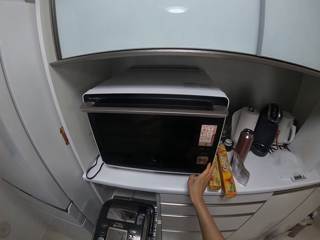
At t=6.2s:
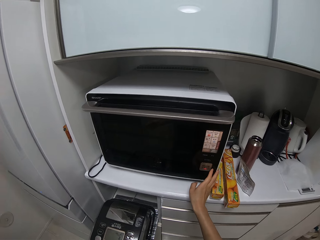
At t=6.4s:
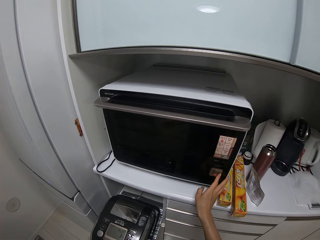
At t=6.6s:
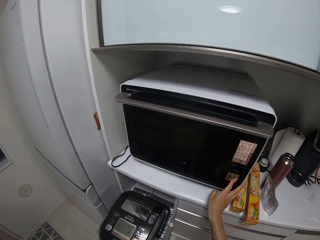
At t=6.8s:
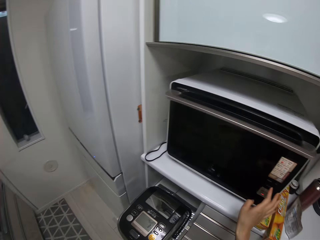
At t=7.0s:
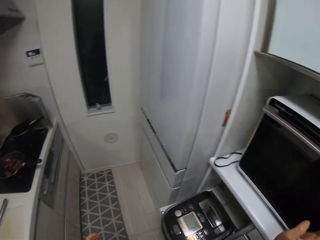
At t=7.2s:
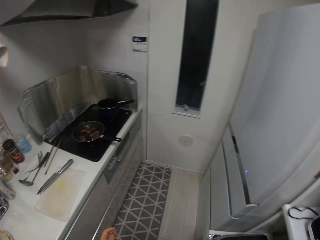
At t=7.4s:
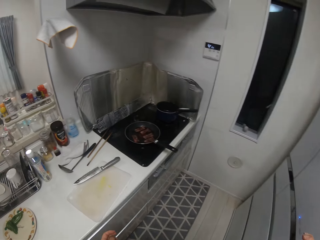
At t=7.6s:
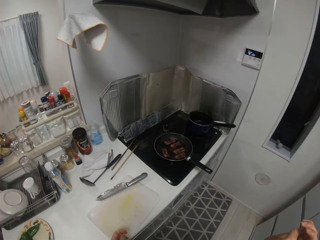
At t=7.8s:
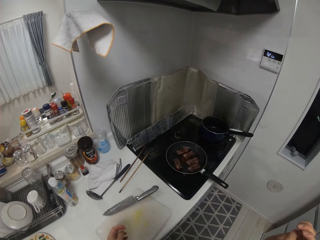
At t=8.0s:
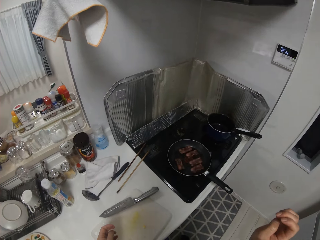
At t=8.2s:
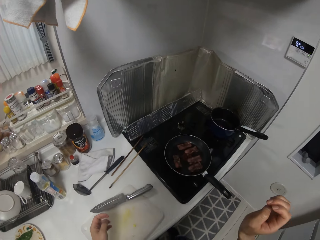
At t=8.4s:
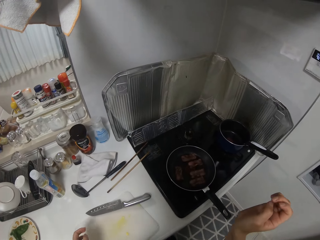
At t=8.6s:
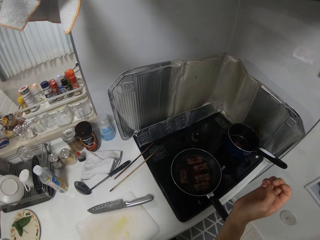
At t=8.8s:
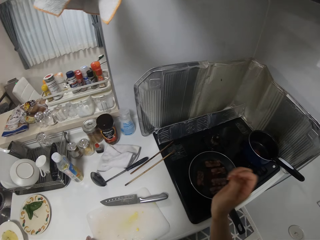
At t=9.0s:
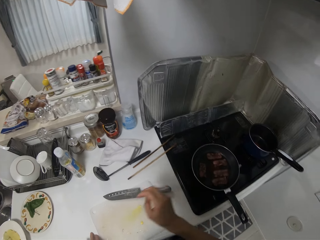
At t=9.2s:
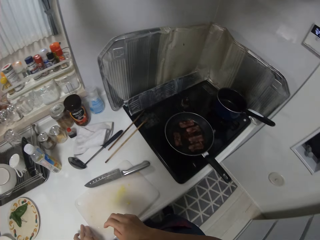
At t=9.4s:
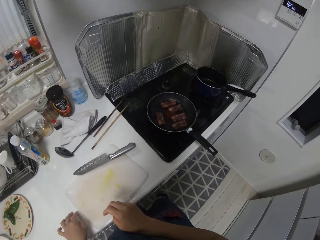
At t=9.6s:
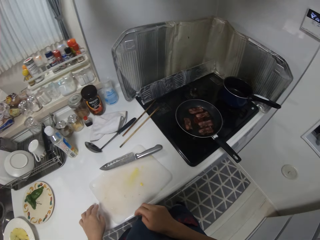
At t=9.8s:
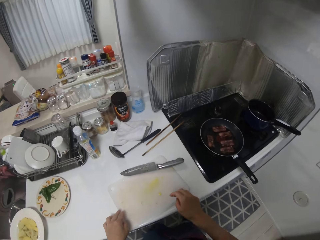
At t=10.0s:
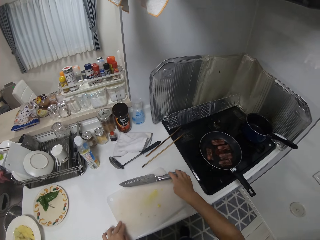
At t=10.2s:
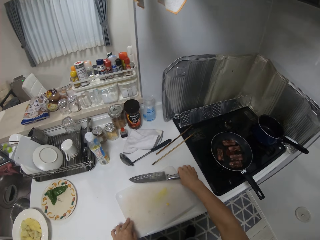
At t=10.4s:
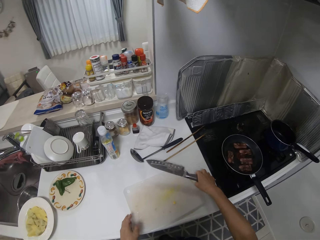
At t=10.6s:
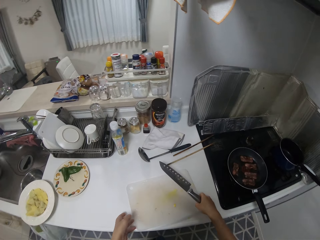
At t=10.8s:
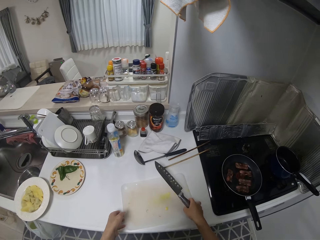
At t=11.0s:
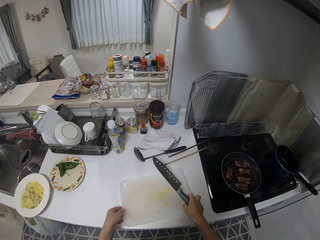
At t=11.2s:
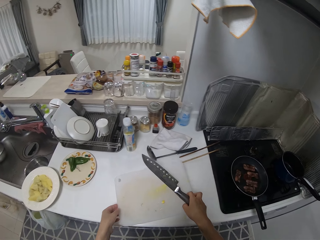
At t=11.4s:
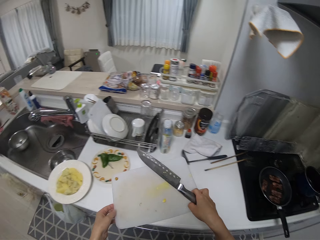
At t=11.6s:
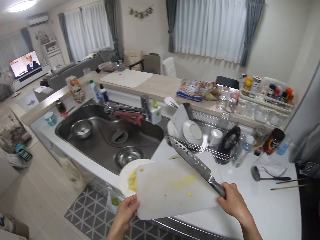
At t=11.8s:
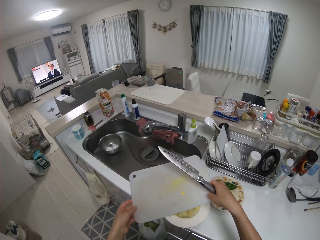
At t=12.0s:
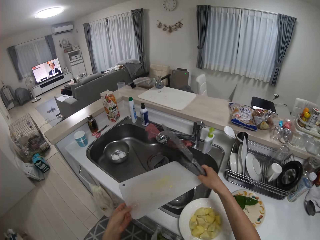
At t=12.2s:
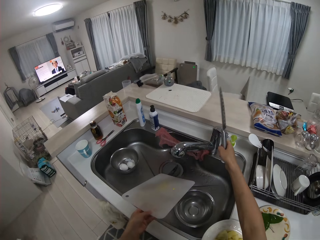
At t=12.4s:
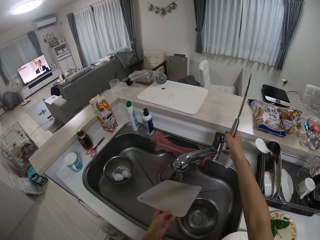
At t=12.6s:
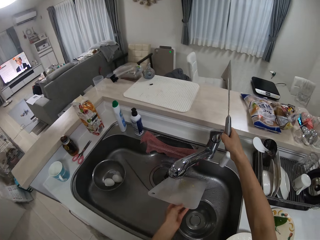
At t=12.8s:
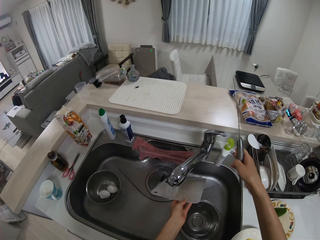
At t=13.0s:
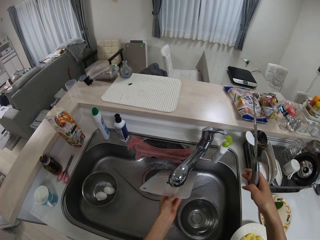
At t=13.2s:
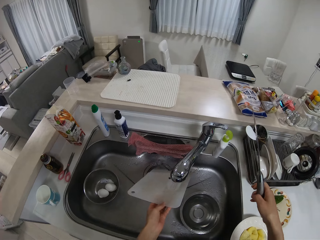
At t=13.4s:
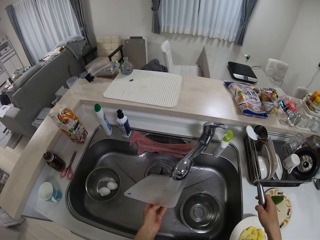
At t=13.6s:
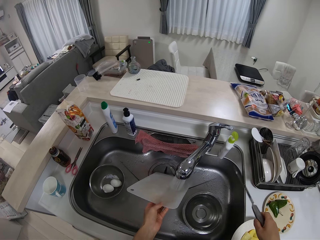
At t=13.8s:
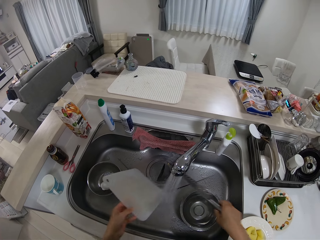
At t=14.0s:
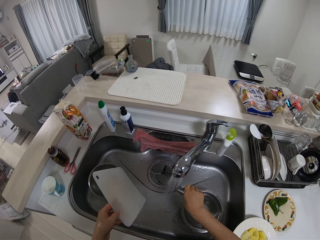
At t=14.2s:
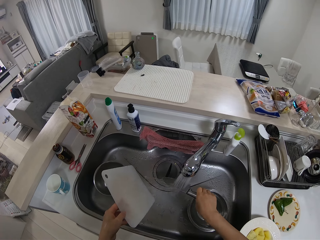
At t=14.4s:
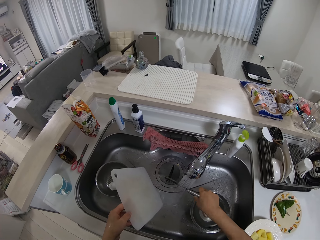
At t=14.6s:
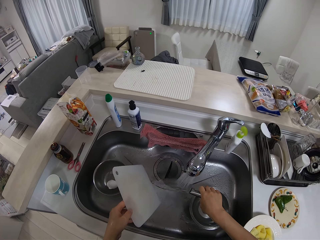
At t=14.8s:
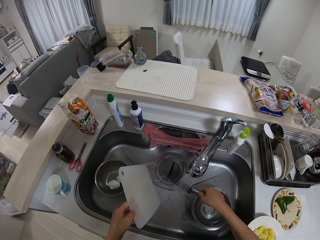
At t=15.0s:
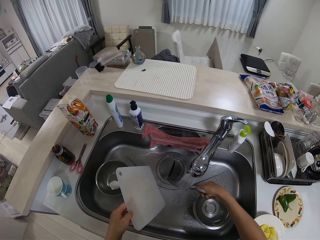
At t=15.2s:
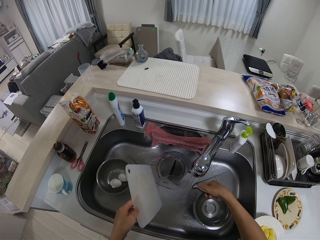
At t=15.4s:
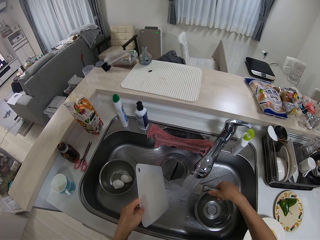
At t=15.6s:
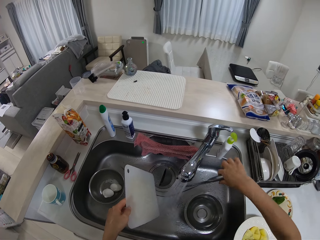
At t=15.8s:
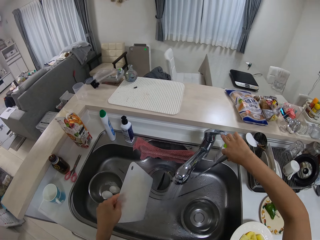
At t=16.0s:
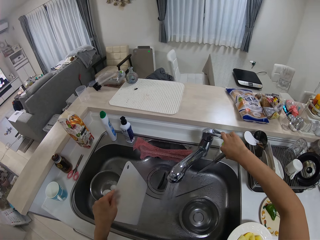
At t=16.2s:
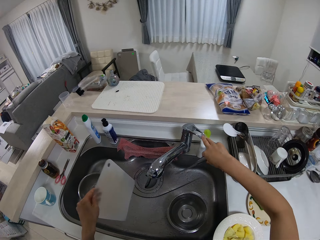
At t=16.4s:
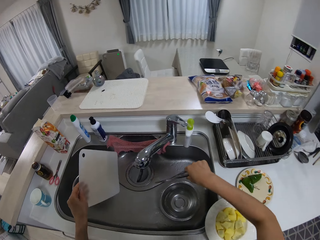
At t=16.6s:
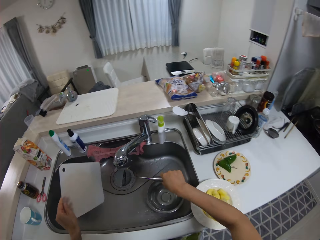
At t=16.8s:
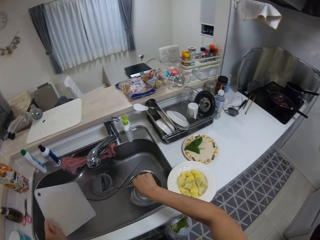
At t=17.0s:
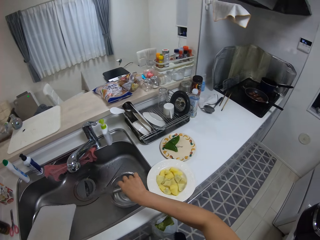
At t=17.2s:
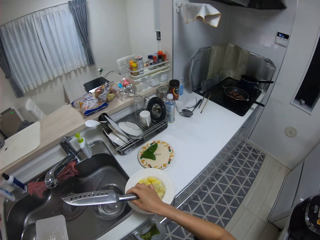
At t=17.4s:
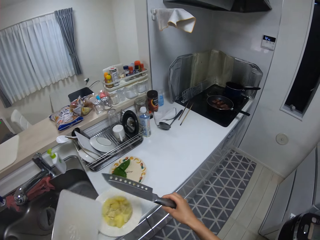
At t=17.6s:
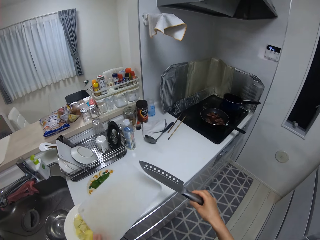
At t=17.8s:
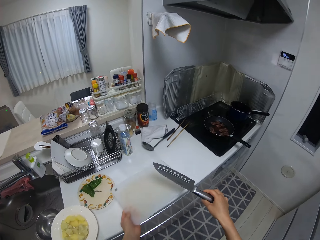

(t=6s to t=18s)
The camera wearer turns on the microwave with her right hand. She moves toward the counter top. She picks up a knife from a chopping board on a kitchen sink with her right hand. She holds the knife. She picks up the chopping board from the table with her two hands. She turns on the tap with her right hand. She washes the chopping board under the tap with her left hand. She washes the knife under the tap with her right hand. She turns off the tap with her right hand.

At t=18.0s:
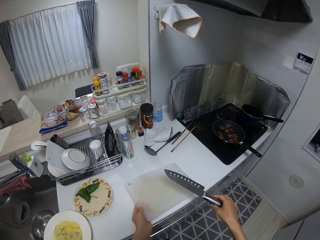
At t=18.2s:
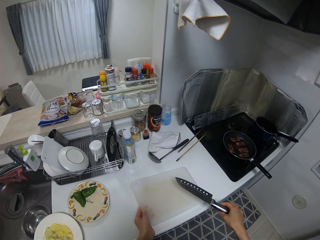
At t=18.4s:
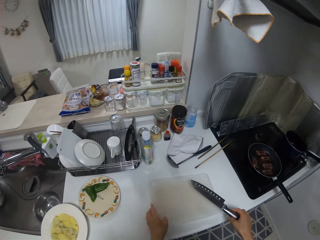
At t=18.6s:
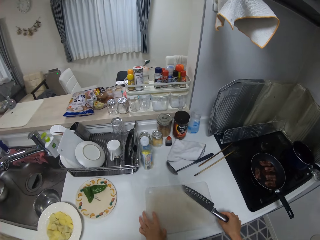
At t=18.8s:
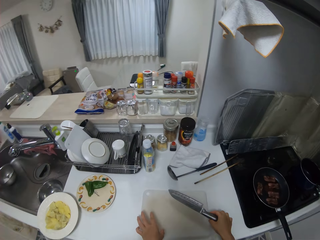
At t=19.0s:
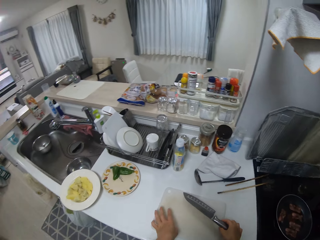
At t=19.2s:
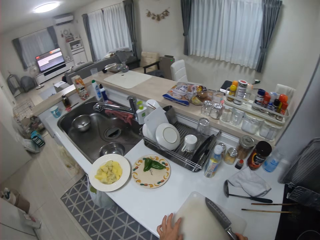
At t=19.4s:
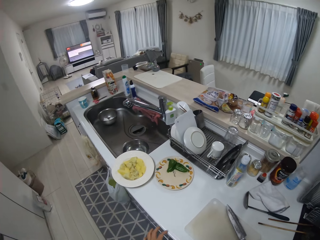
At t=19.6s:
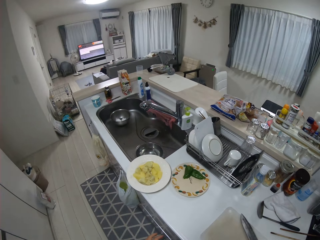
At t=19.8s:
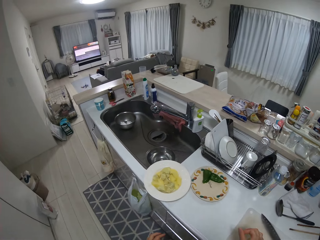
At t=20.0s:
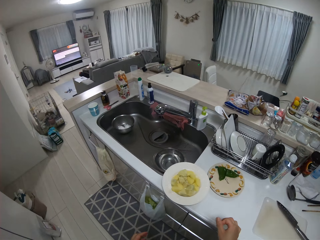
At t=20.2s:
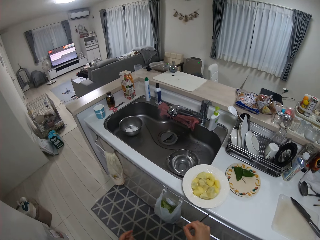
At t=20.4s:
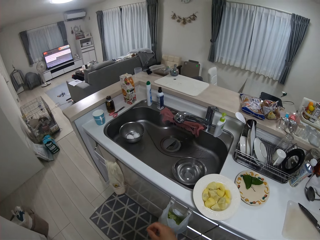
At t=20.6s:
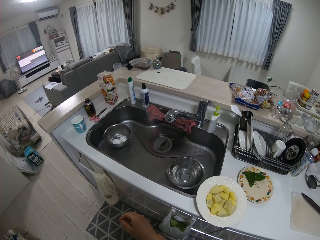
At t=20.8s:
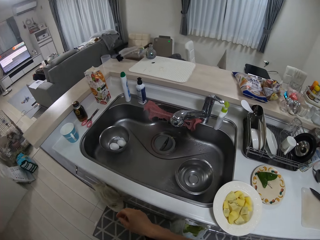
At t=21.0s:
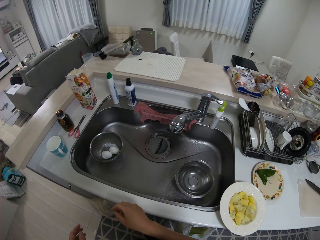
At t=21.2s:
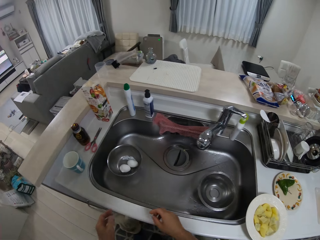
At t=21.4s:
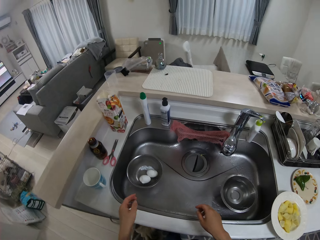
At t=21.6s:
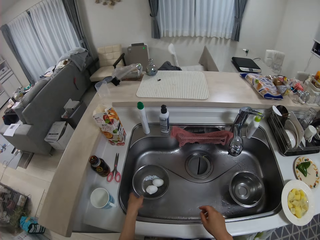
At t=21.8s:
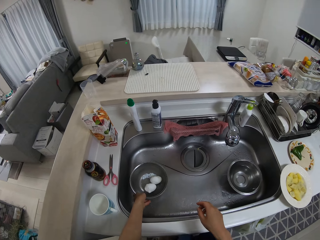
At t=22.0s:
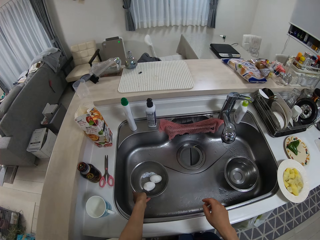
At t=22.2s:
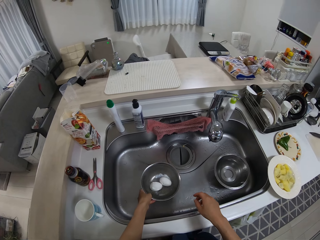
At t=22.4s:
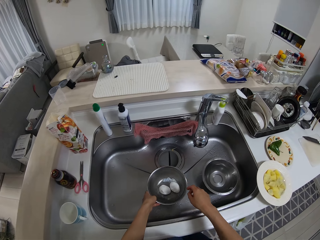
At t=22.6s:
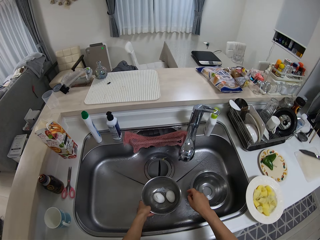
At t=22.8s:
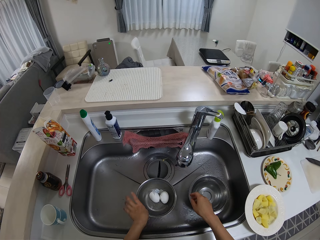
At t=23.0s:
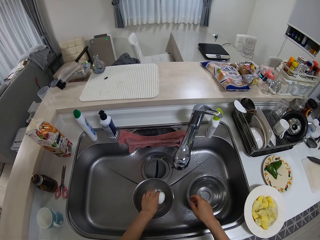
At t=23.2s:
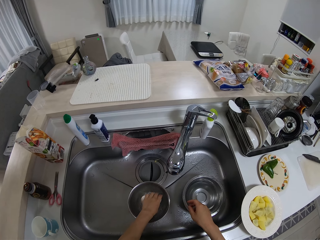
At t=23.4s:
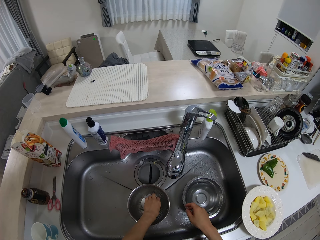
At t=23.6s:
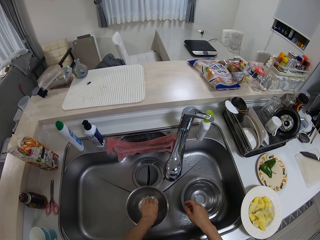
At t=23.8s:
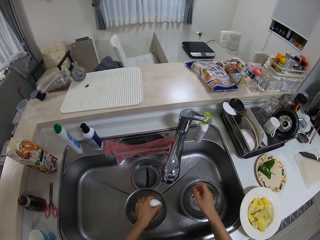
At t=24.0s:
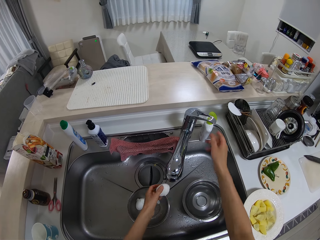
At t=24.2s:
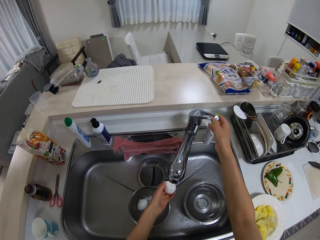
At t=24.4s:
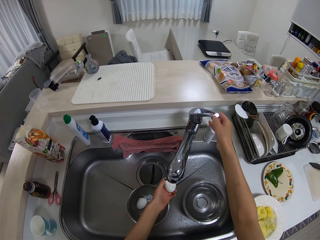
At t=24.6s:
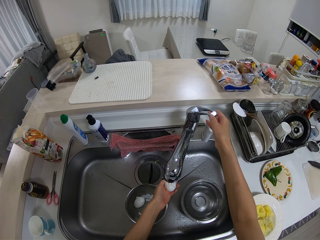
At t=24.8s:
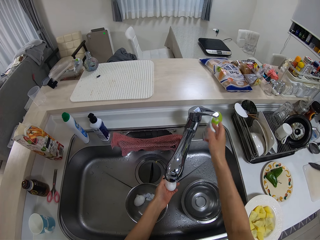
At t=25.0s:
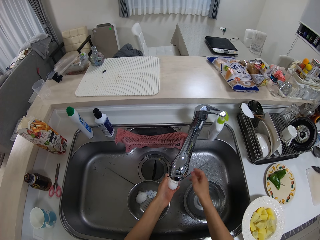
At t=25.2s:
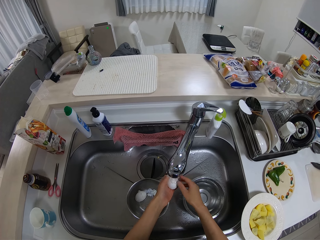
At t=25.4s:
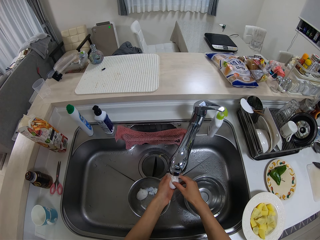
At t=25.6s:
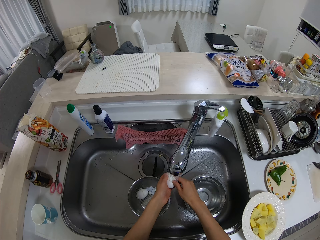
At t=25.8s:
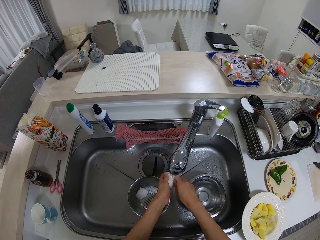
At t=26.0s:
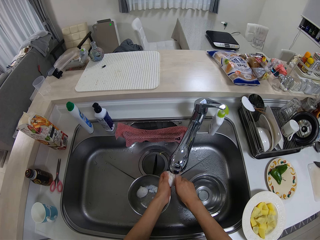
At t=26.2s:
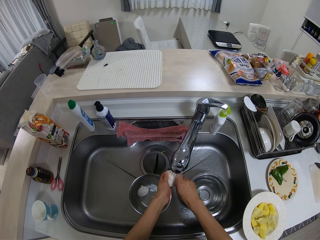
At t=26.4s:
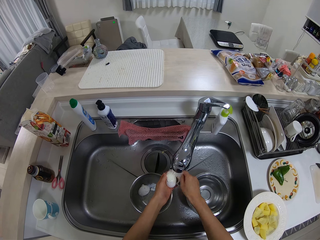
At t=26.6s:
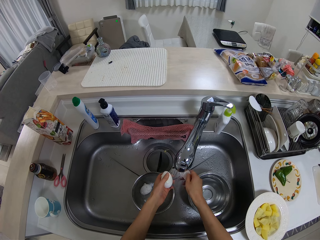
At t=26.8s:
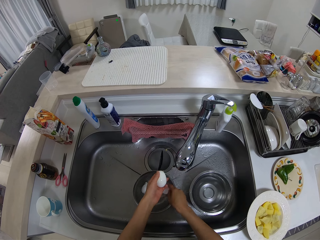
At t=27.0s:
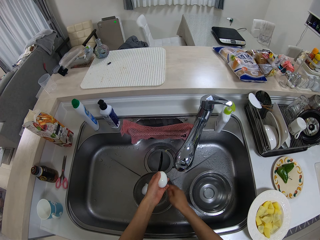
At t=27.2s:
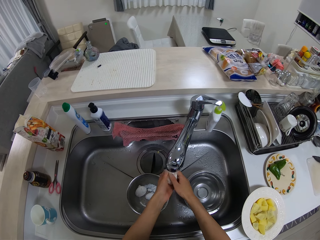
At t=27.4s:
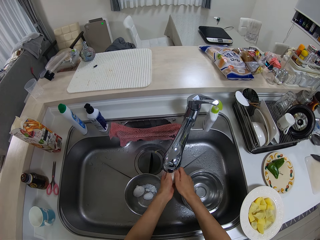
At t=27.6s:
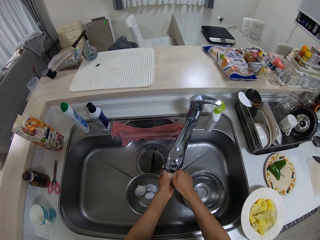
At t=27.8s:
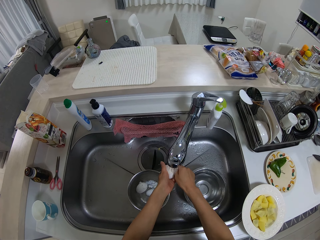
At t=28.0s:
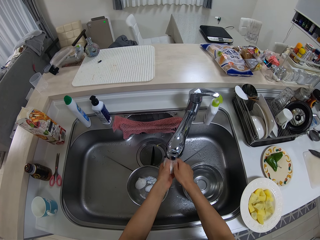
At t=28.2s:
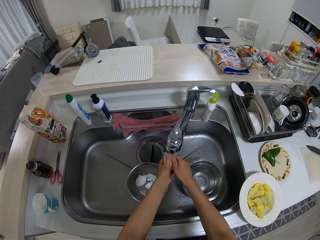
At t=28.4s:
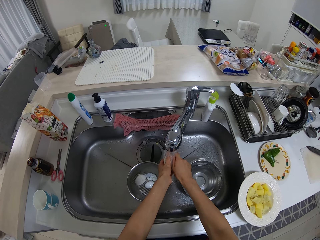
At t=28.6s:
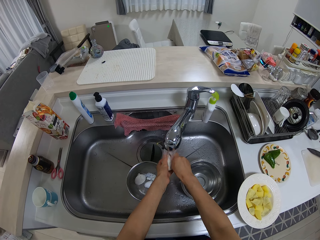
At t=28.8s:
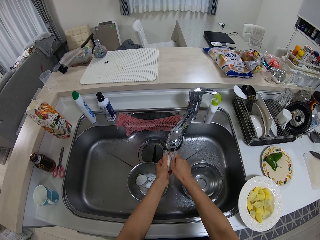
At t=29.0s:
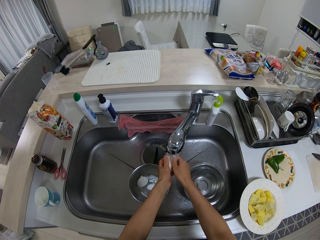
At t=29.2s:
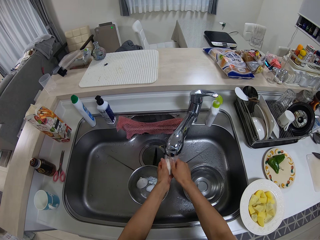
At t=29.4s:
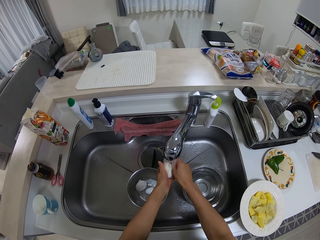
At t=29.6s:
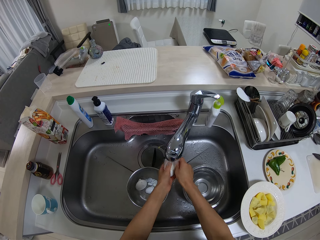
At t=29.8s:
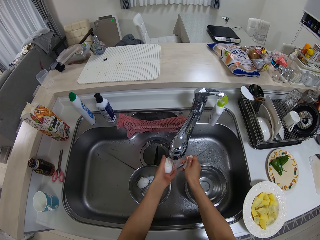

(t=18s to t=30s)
The camera wearer drops the chopping board on the table with her left hand. She drops the knife on the chopping board with her right hand. She moves toward the sink. She holds the colander. She picks up a plate from the sink with her left hand. She moves the colander. She drops the plate in the sink with her left hand. She takes out a piece of egg from the plate with her left hand. She holds the egg. She turns on the tap on the sink with her right hand. She washes the egg. She removes the shell from the egg with her right hand. She drops the shell into the plate in the sink with her right hand. She removes the shell from the egg with her right hand.
